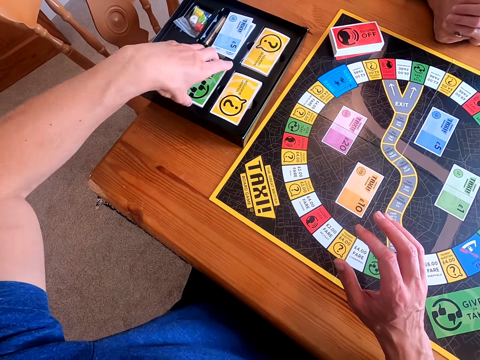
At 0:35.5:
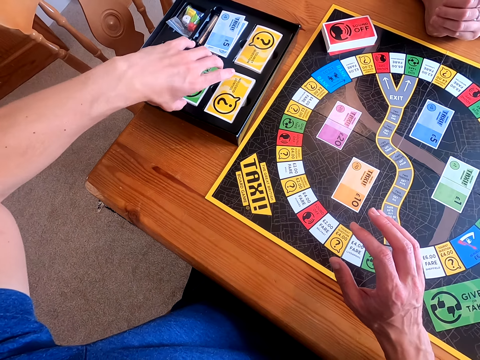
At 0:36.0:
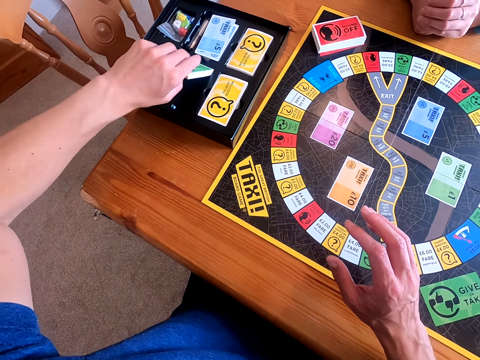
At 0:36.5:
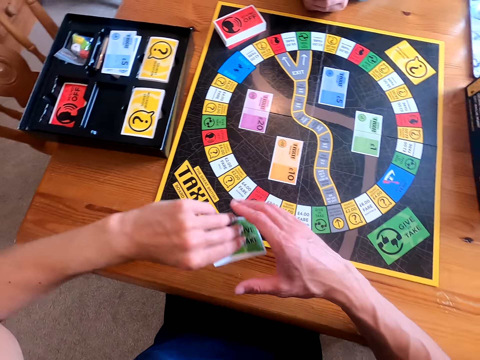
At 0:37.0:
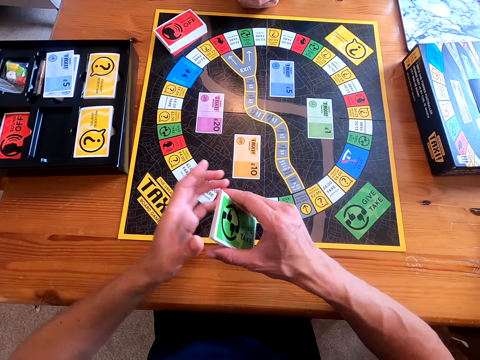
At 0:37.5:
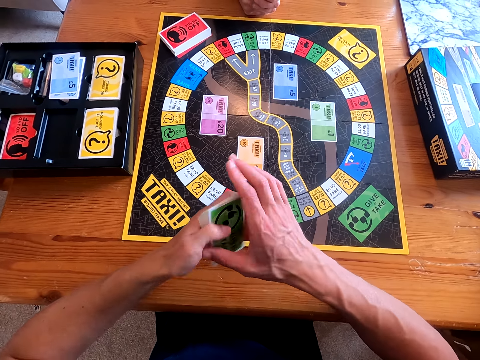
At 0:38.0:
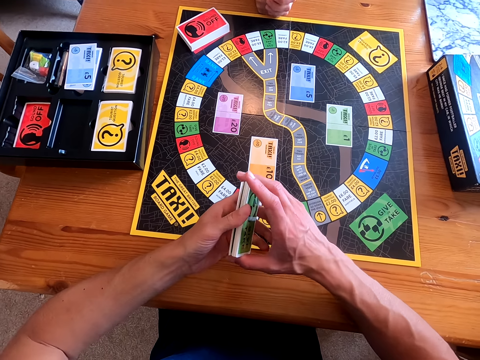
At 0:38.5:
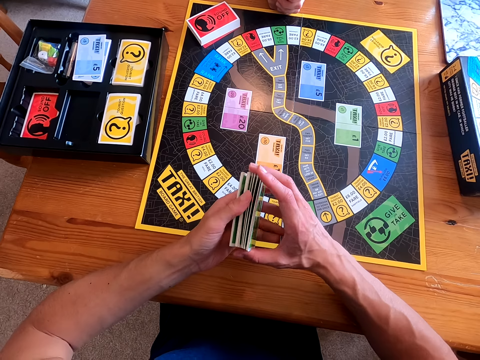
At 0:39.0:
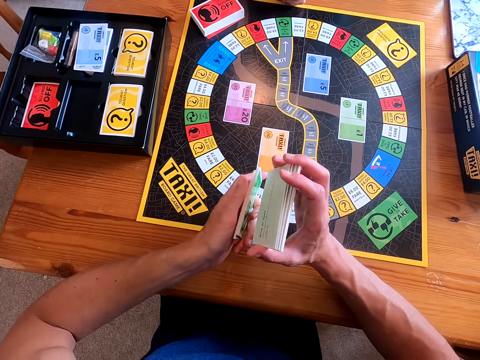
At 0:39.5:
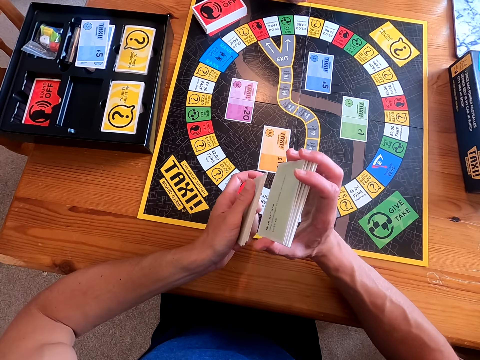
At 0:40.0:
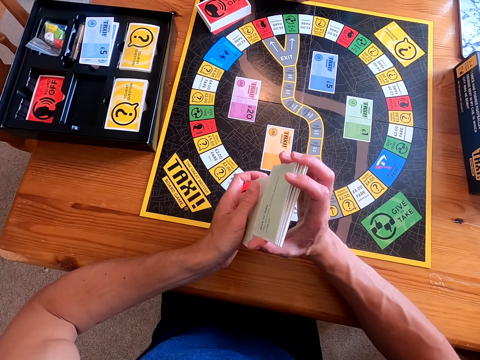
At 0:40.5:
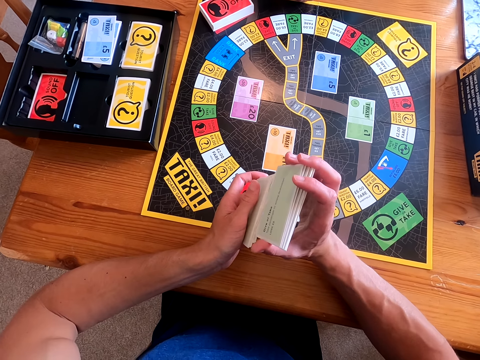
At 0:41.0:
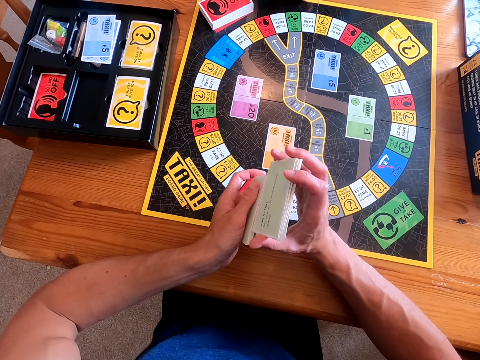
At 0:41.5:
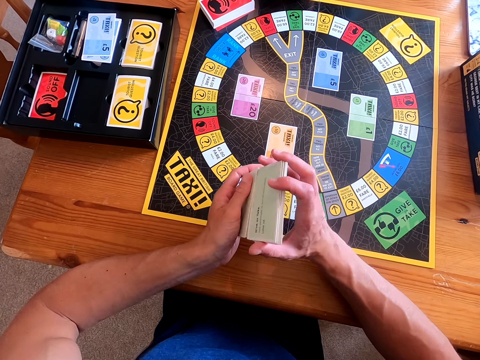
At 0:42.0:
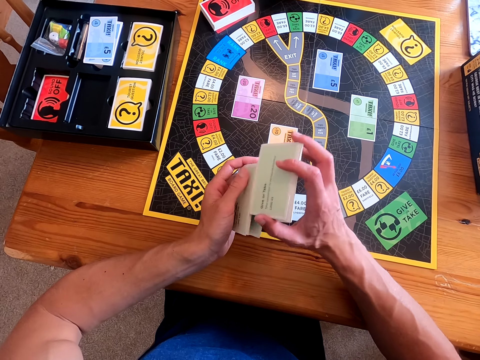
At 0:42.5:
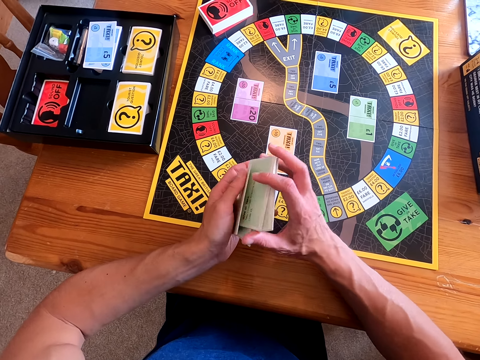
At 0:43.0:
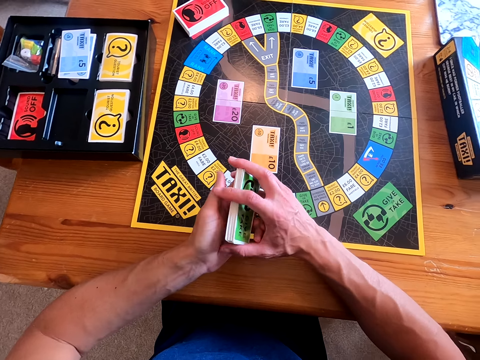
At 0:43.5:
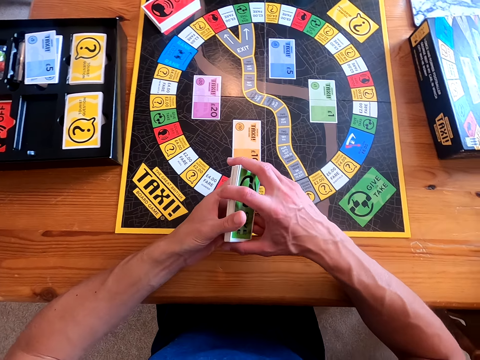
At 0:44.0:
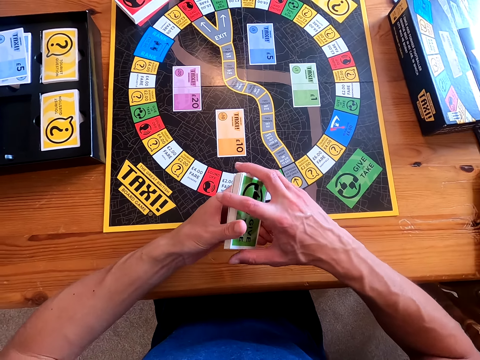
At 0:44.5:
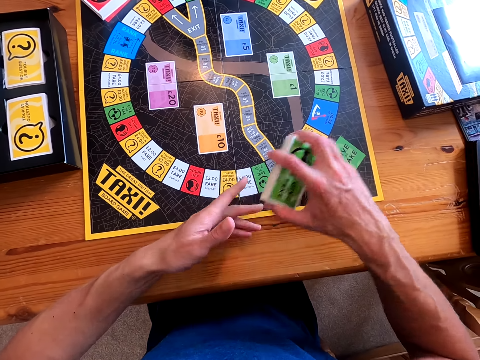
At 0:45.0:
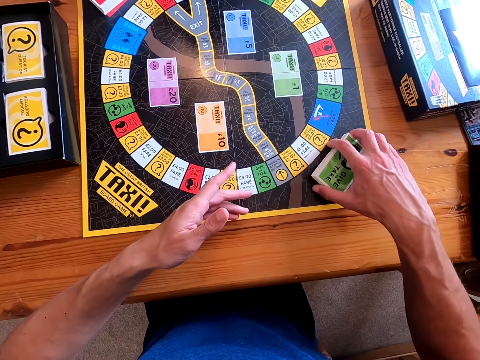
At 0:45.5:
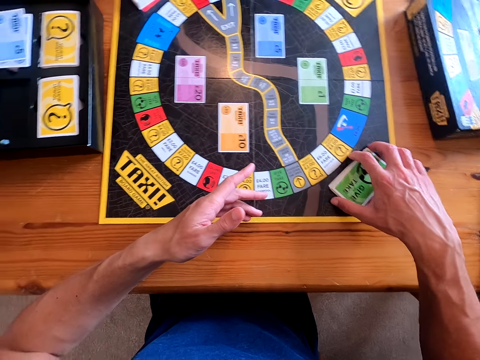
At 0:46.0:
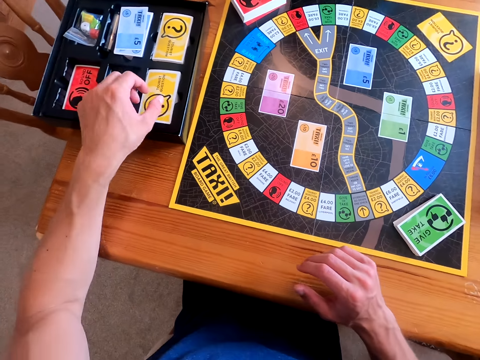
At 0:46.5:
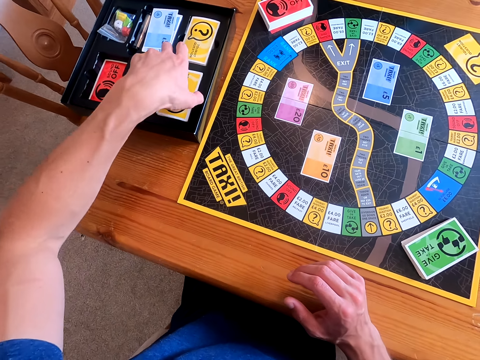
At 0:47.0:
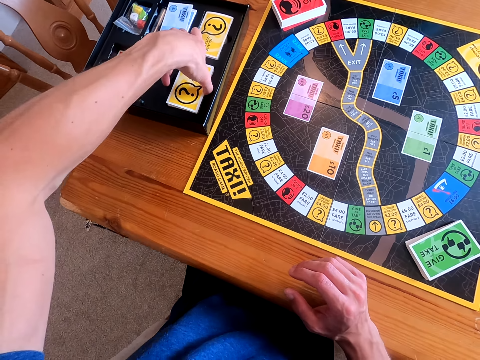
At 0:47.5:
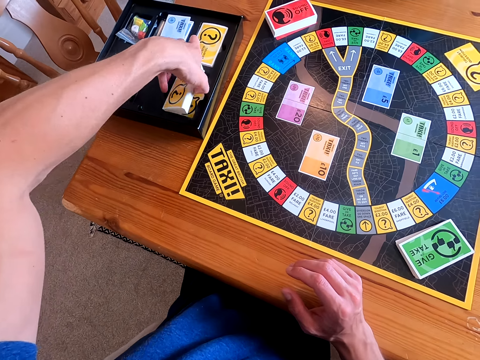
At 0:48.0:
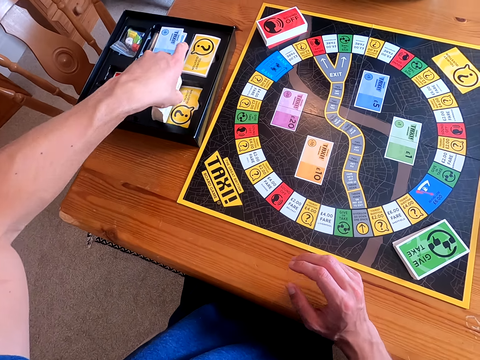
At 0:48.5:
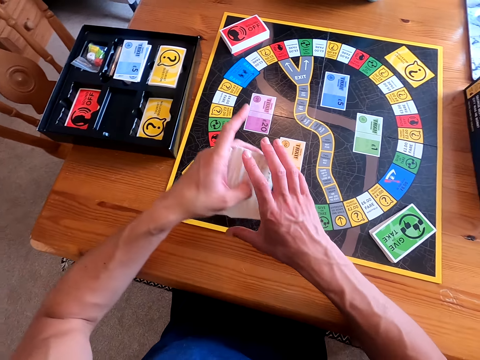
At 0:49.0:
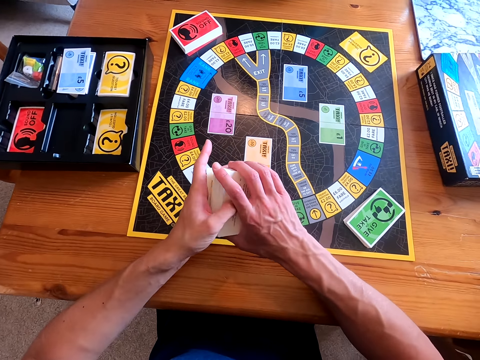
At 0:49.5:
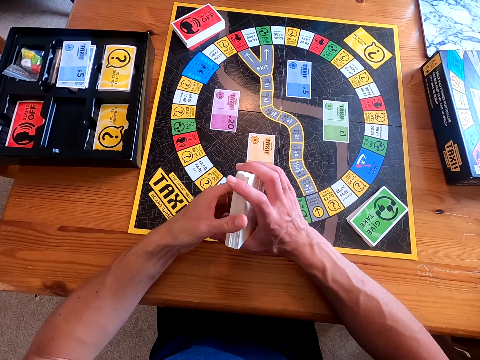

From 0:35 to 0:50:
The camera wearer picks the cards from the box. They mix the cards and hold the cards with both hands. They place the cards on the board and pick the cards from the box.

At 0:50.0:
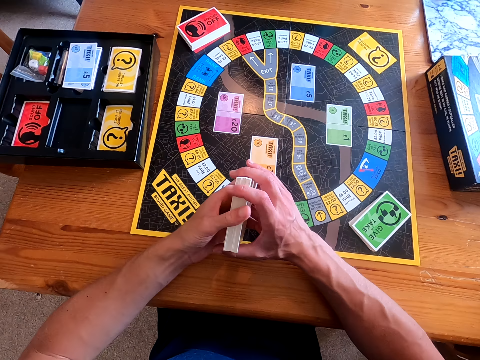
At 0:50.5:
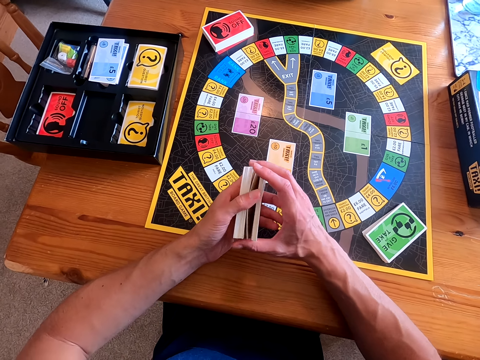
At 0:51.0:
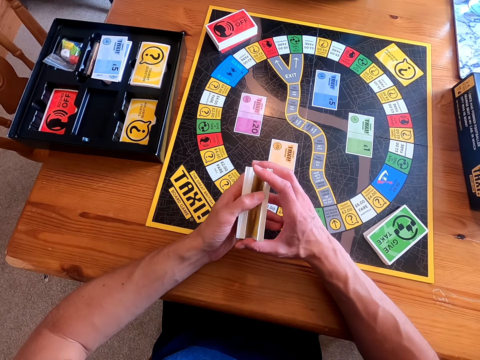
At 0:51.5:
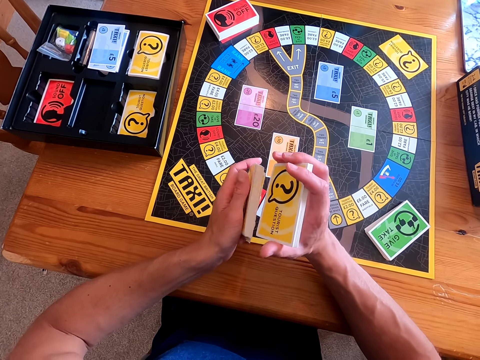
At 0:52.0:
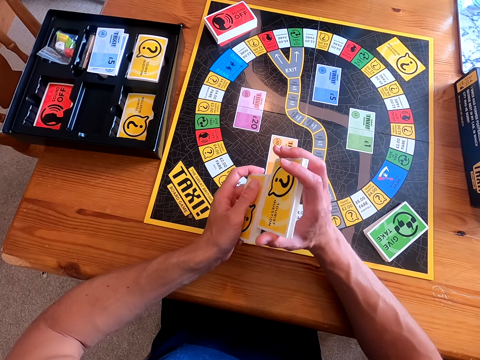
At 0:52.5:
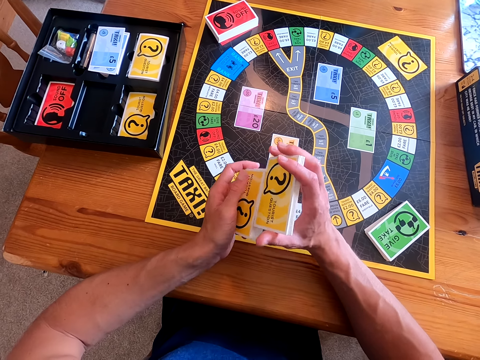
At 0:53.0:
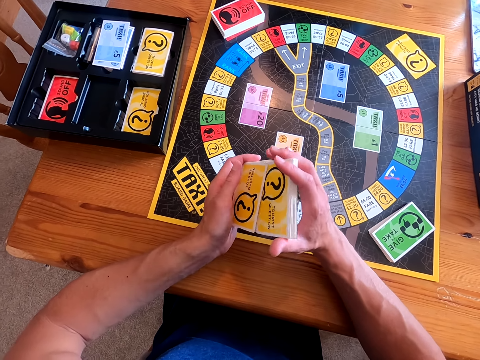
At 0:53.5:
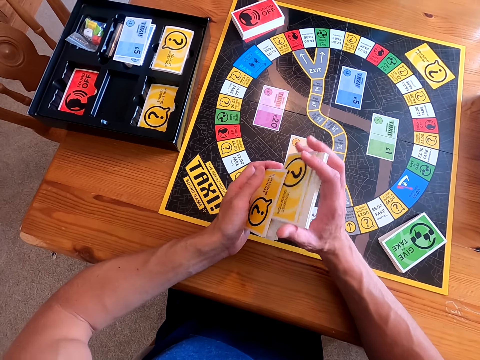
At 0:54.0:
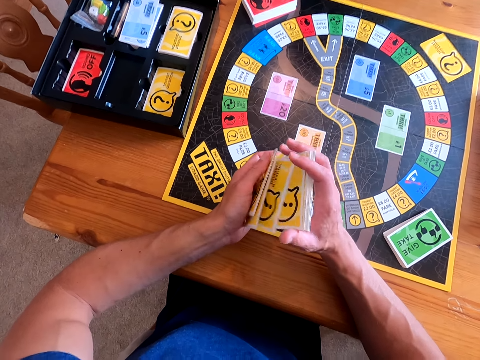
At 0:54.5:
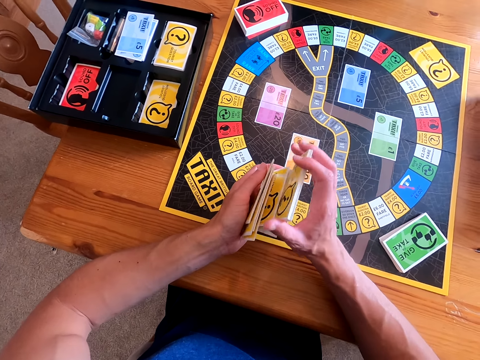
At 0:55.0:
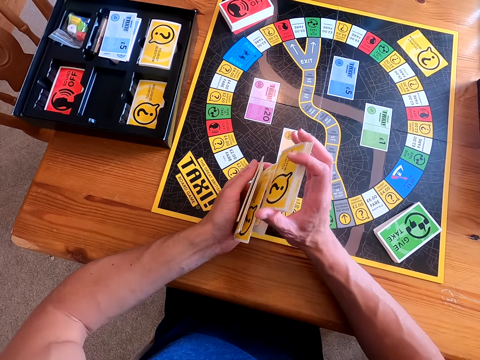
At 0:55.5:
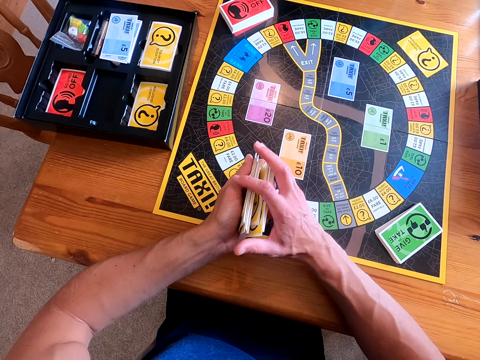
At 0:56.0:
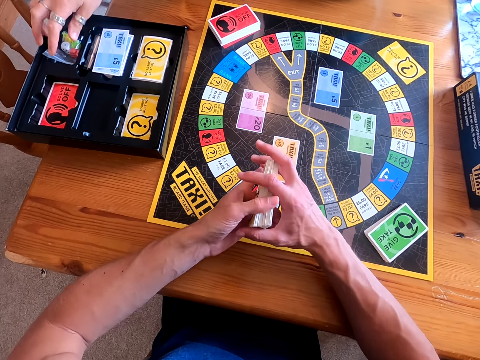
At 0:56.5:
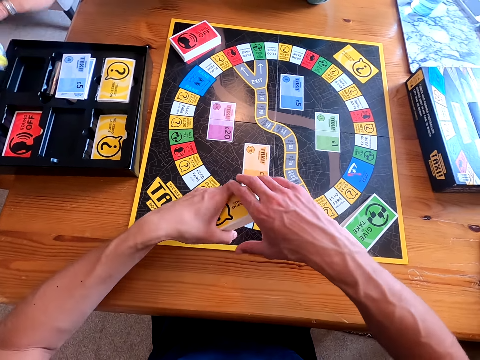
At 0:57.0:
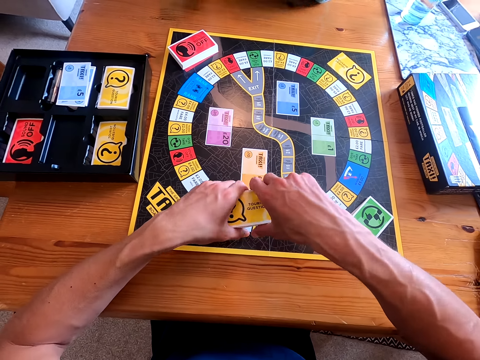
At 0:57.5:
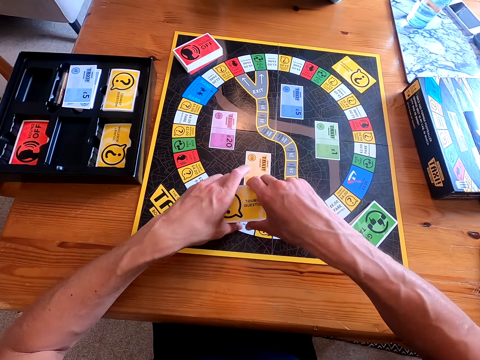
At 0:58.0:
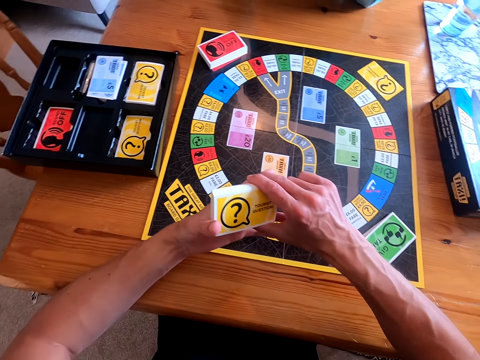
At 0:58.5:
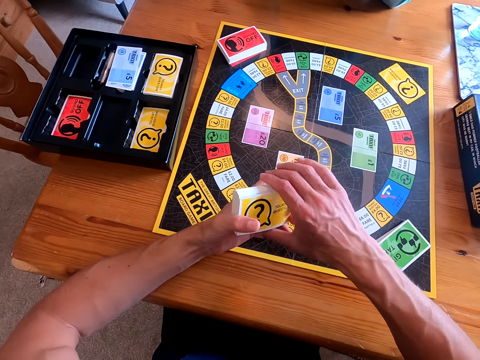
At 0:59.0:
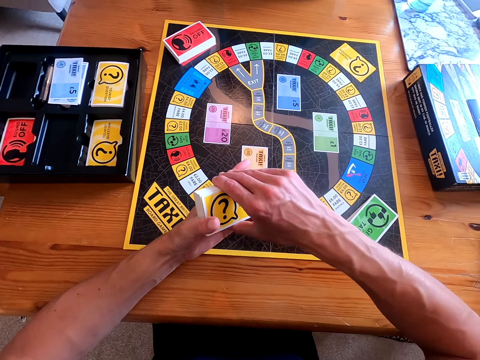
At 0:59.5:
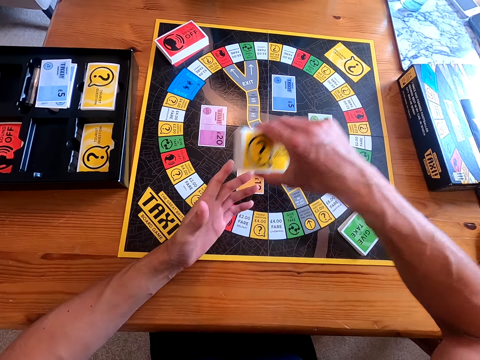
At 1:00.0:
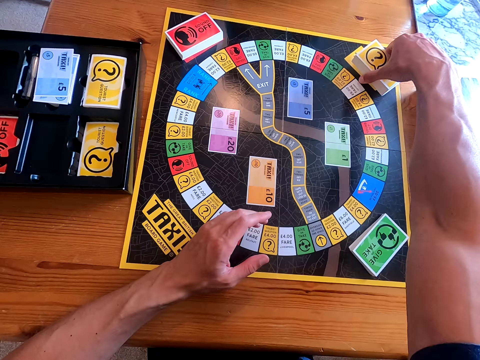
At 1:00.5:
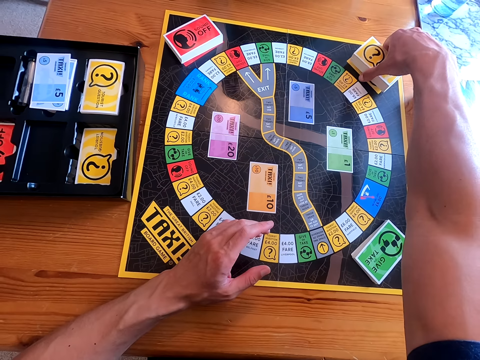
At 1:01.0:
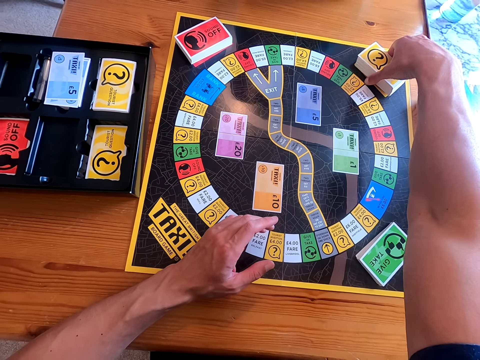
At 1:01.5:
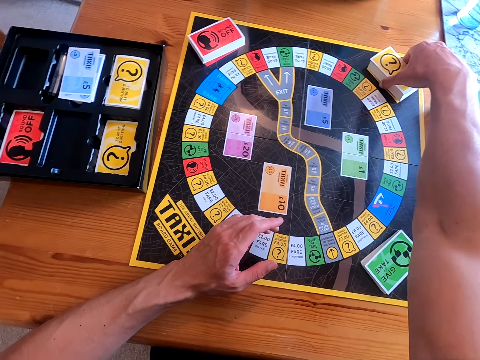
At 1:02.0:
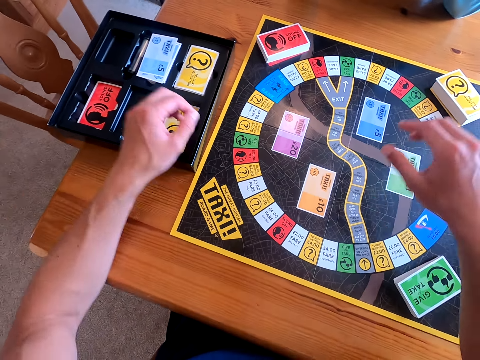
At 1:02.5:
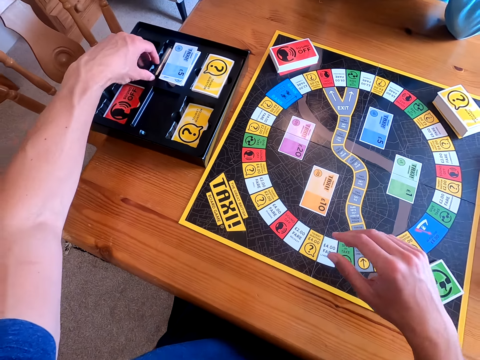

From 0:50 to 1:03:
The camera wearer mixes the cards and holds the cards with both hands. They speak to a woman. The woman picks the pieces from the box. The camera wearer places the cards on the board.
